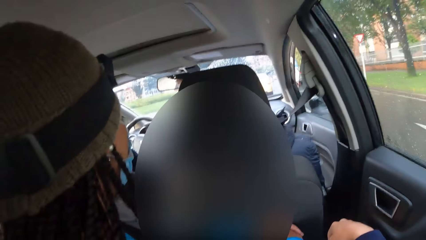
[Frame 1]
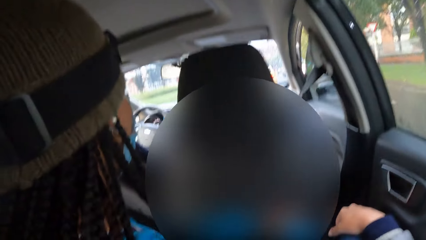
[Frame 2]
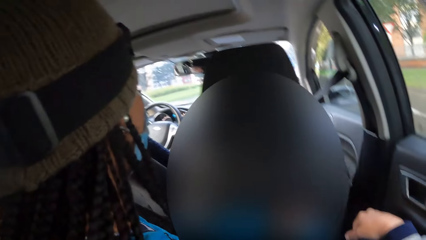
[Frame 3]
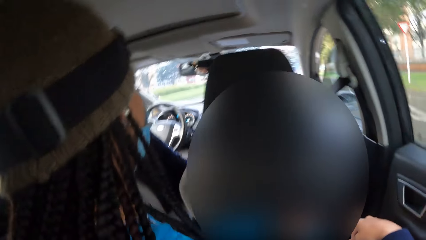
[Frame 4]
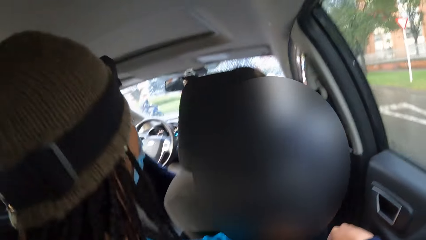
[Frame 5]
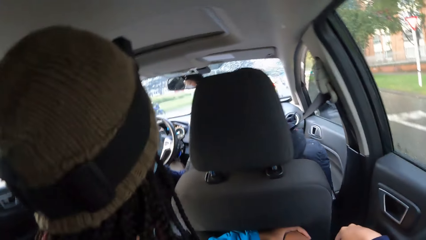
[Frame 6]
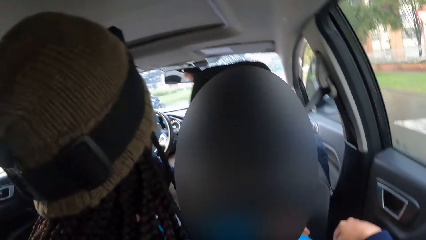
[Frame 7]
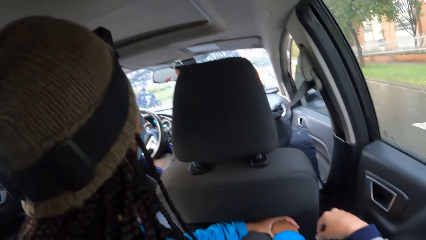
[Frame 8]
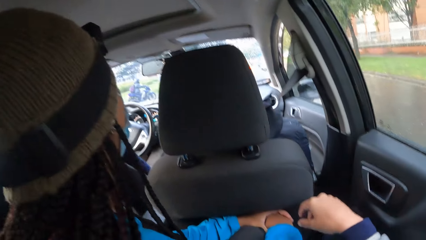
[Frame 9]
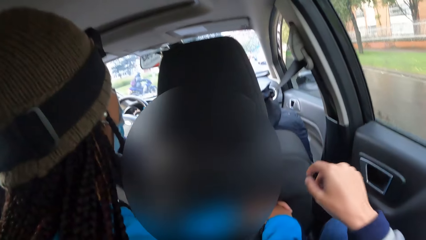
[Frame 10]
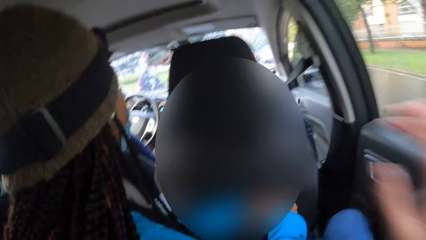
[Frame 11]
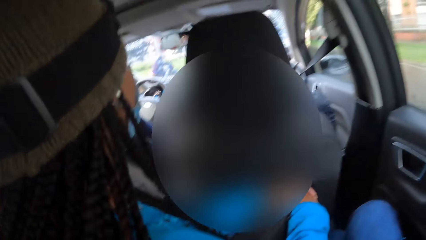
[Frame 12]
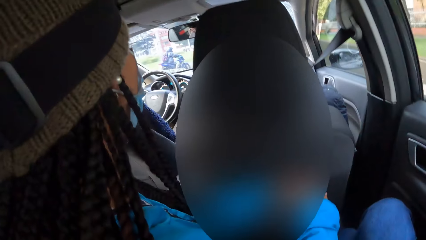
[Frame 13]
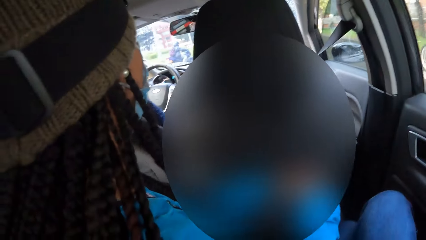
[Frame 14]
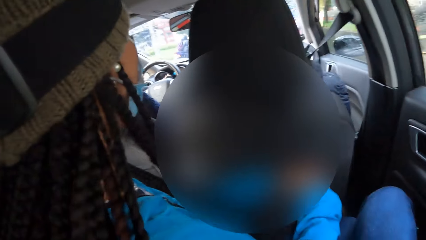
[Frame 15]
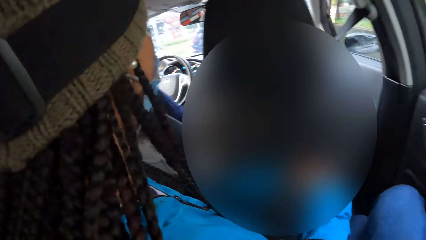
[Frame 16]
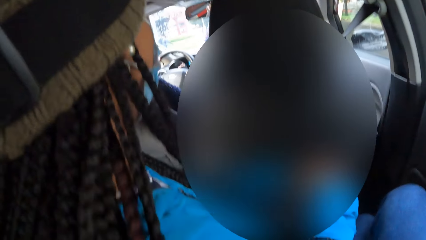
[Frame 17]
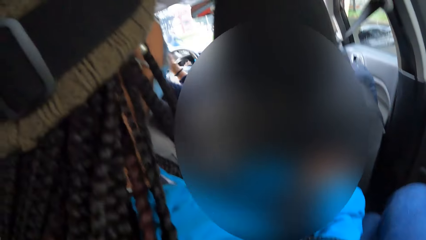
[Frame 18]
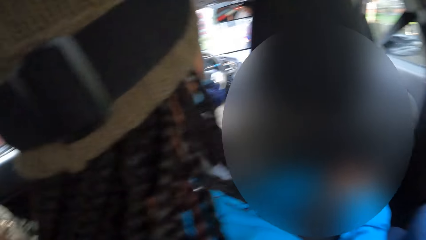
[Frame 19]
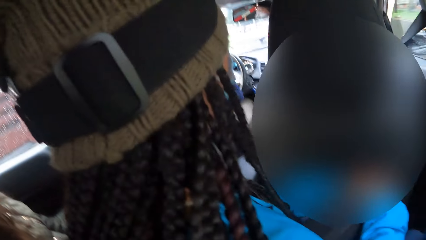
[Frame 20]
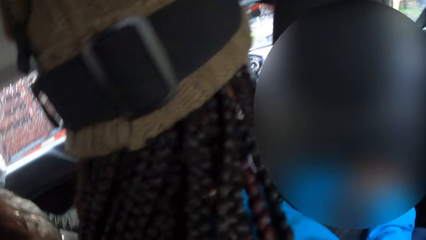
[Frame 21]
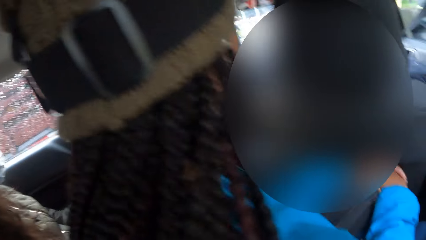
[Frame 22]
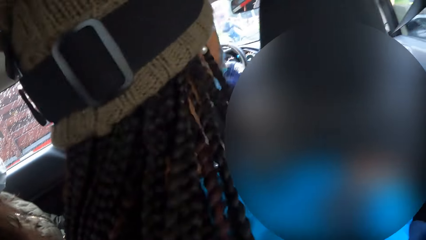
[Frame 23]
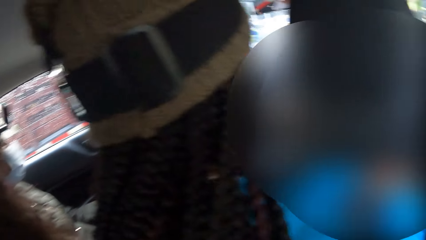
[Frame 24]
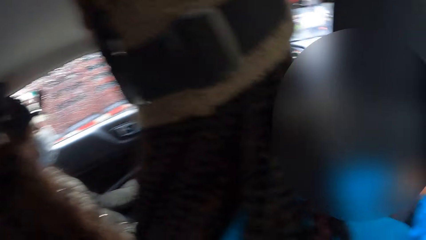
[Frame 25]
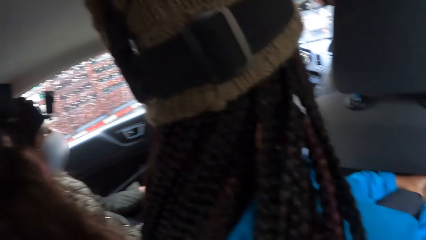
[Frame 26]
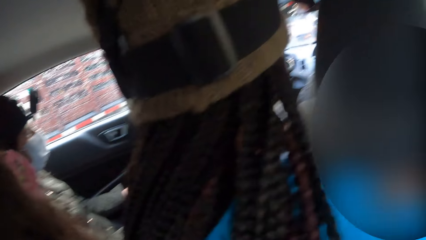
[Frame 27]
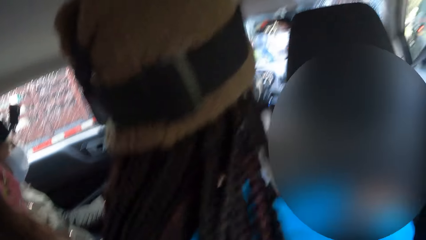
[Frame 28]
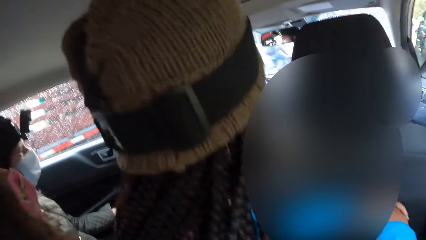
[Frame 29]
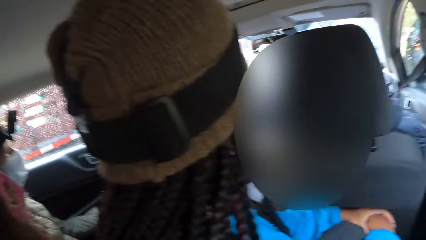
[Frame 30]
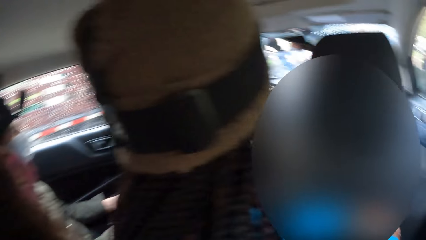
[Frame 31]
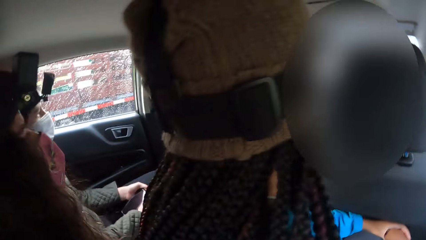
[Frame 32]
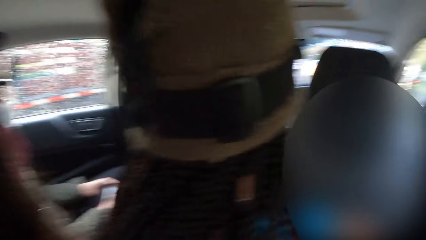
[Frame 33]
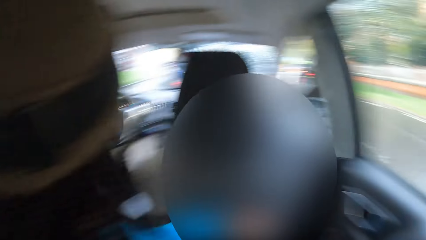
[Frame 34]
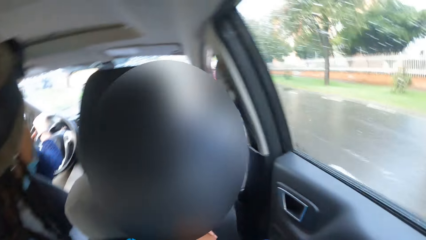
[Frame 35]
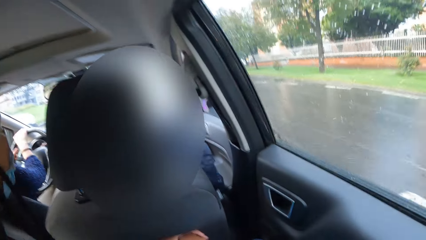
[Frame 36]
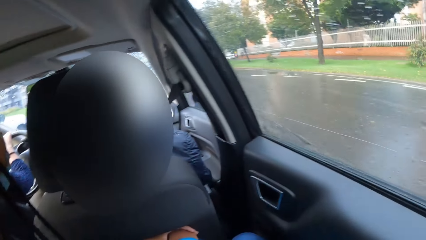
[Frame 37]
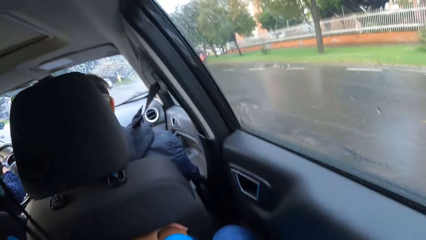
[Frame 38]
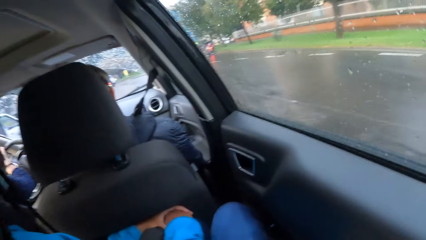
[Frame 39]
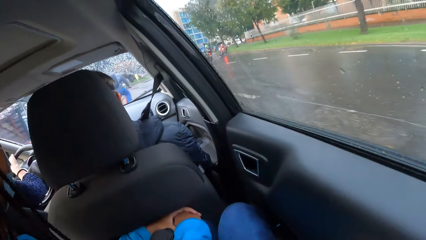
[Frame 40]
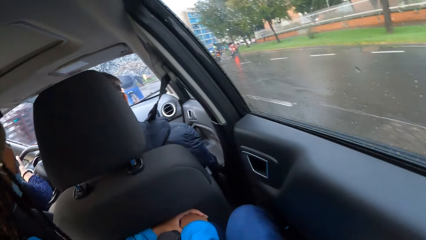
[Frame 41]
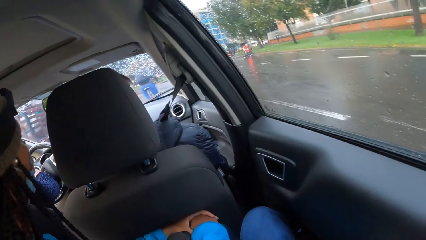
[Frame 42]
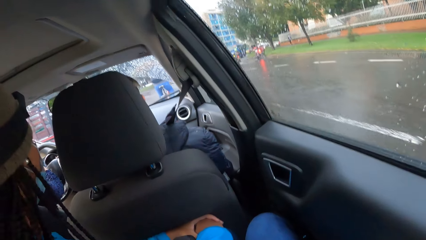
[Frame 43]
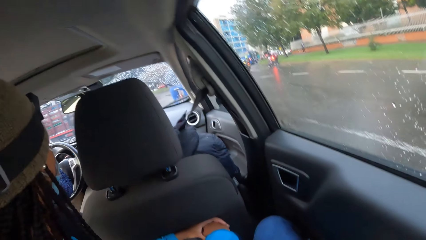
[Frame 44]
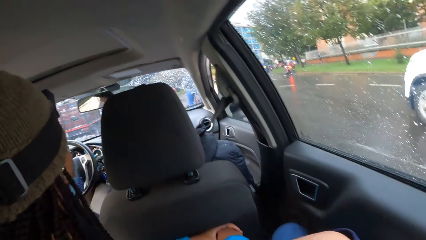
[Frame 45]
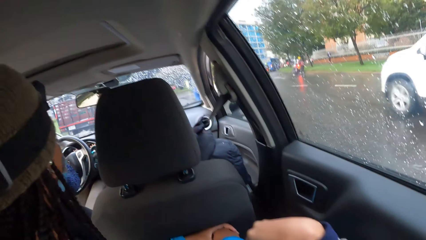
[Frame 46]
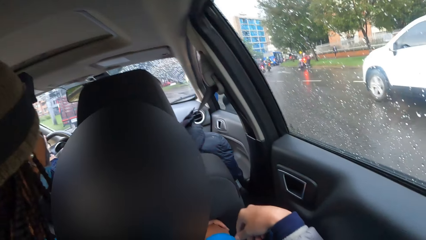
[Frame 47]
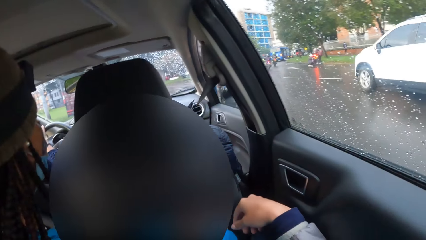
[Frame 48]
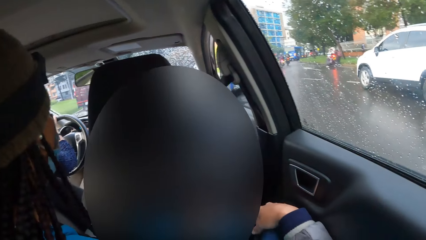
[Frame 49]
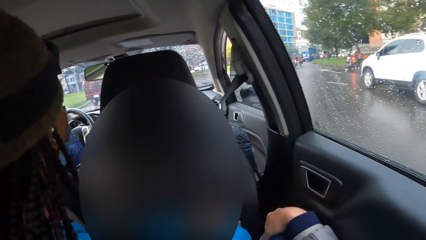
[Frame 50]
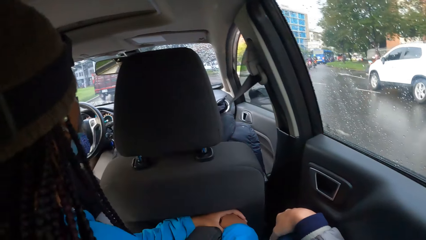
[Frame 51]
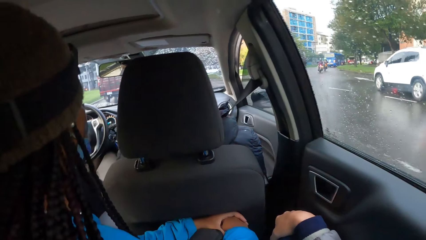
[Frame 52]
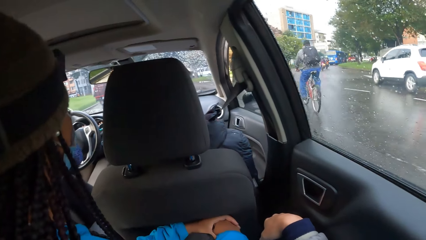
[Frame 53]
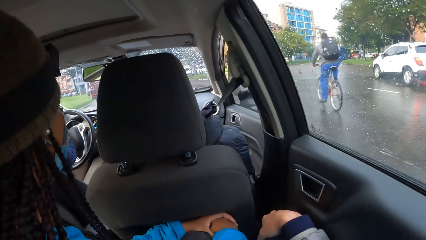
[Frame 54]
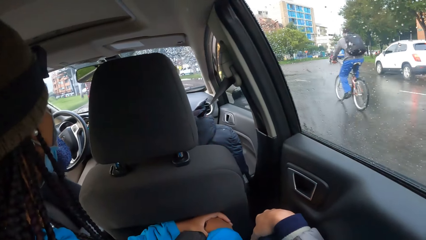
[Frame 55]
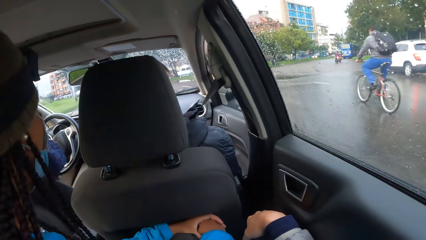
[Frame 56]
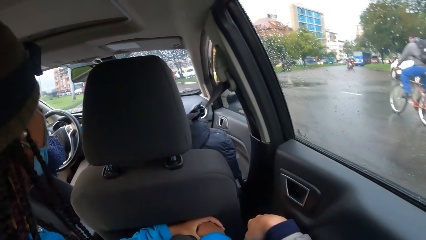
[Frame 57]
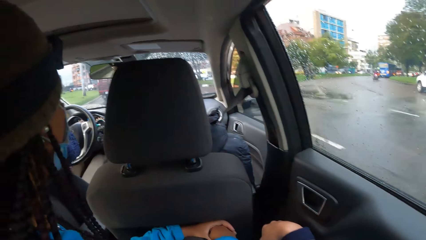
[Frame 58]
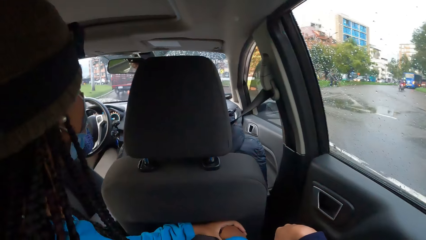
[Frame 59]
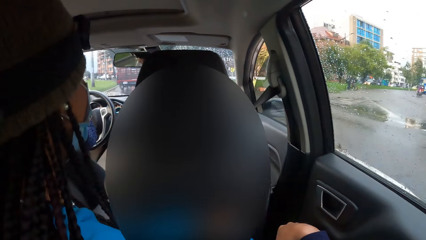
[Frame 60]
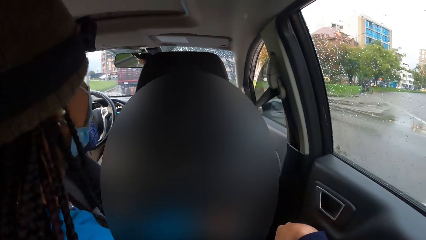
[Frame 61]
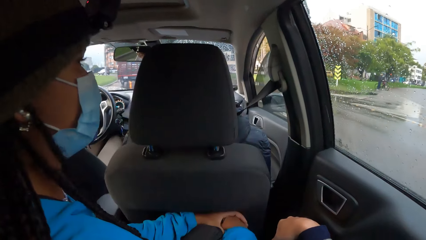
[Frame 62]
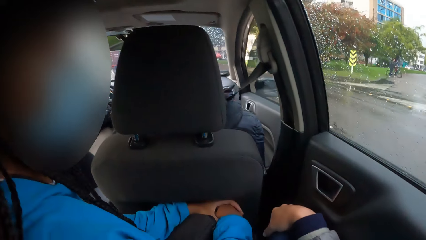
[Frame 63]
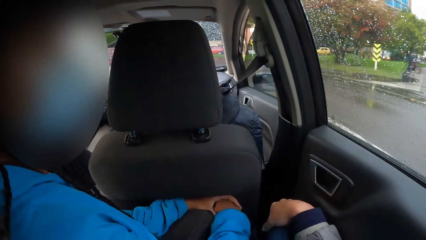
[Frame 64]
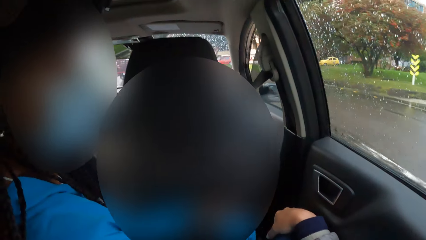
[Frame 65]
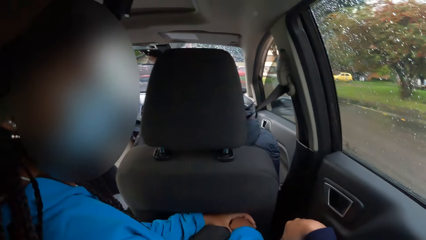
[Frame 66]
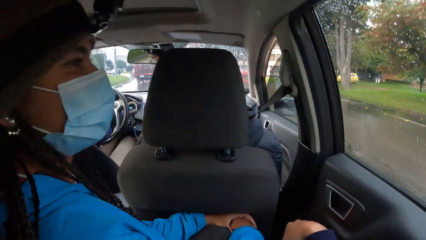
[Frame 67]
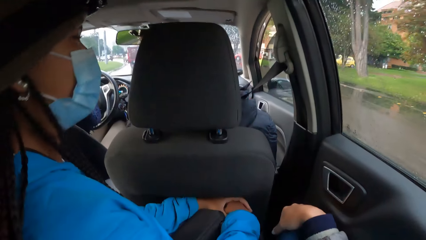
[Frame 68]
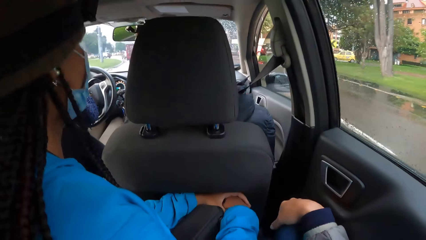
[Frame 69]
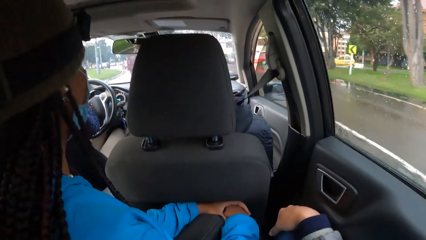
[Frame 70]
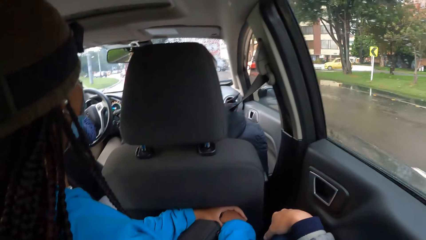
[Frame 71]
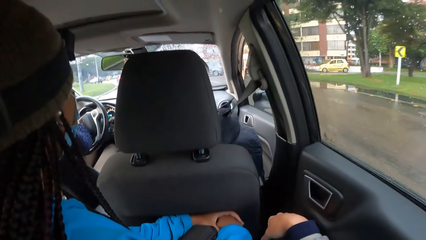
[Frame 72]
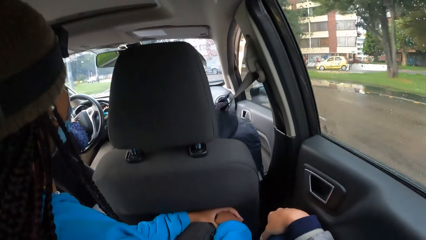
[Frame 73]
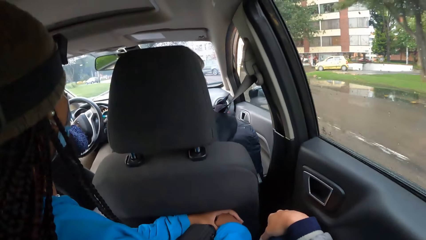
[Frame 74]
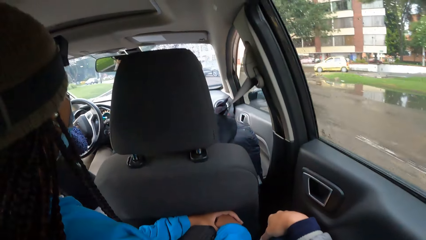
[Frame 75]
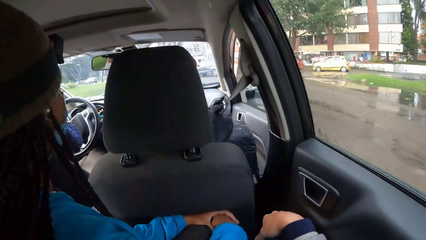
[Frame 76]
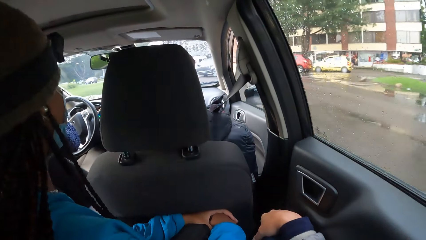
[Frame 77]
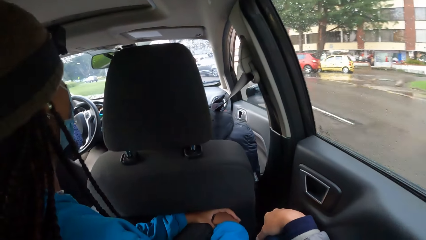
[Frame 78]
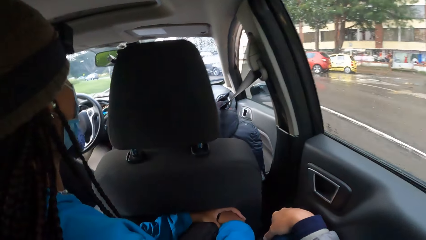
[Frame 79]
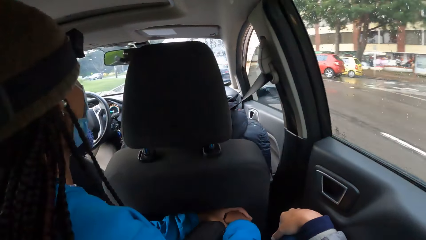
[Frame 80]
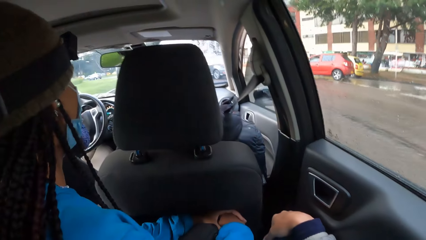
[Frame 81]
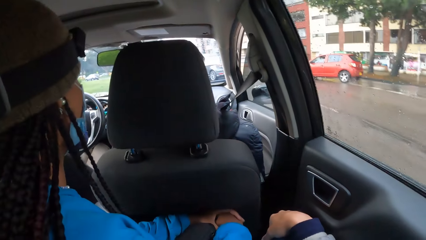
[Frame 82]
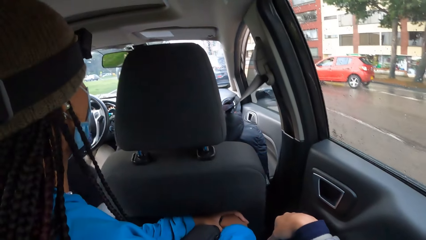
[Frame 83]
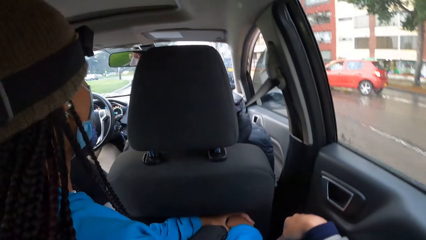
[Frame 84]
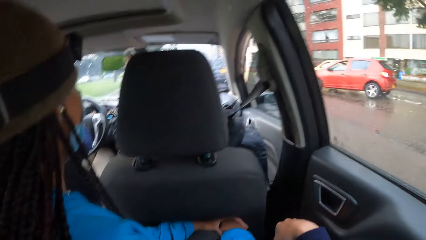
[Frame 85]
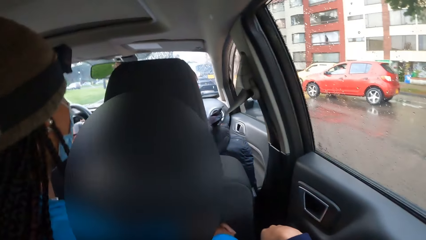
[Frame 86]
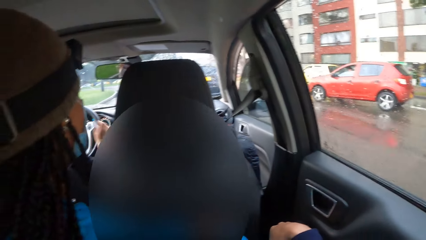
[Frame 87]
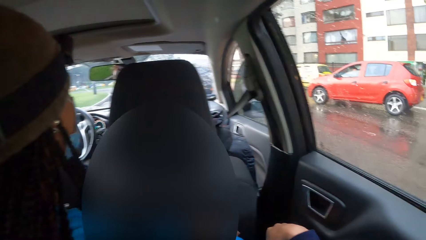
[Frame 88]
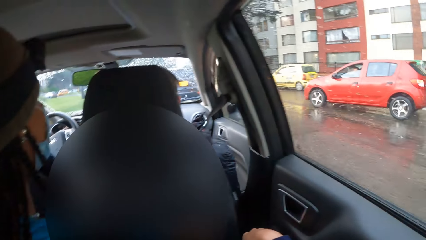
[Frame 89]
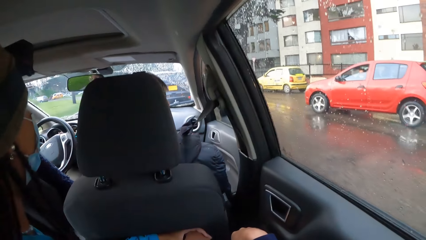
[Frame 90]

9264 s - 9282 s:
The camera wearer raises his hand. He looks around. He drops his hand. He looks around.
